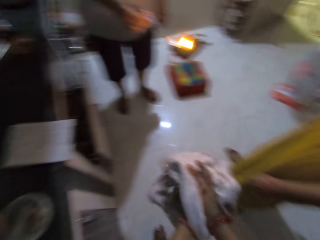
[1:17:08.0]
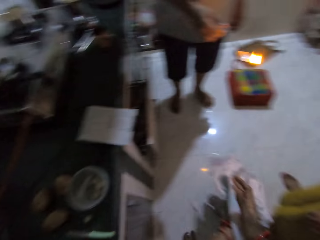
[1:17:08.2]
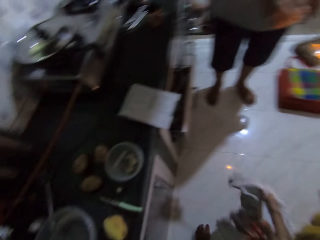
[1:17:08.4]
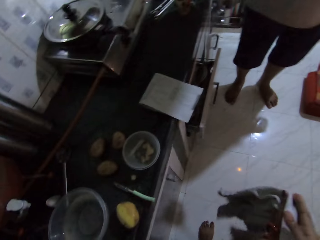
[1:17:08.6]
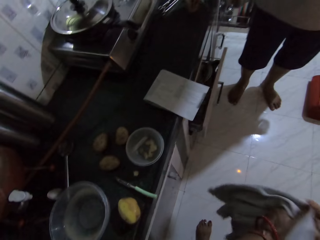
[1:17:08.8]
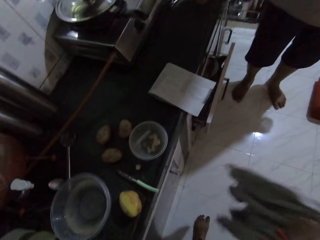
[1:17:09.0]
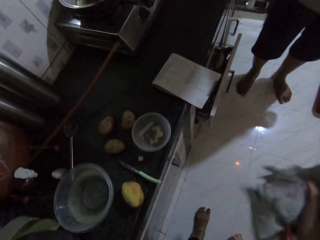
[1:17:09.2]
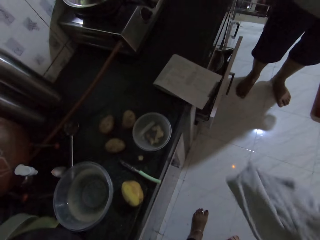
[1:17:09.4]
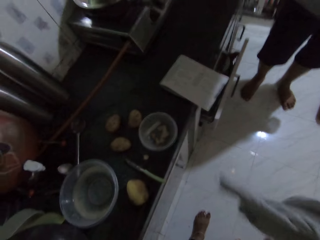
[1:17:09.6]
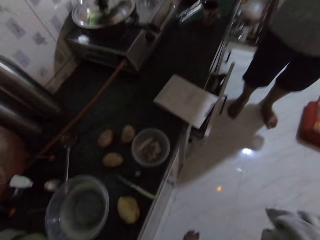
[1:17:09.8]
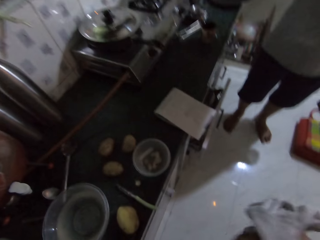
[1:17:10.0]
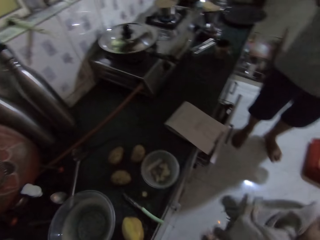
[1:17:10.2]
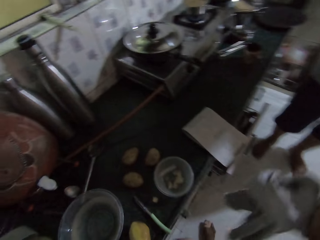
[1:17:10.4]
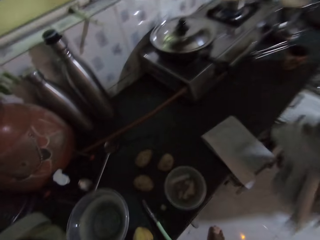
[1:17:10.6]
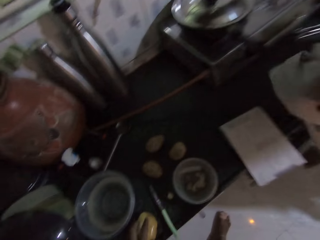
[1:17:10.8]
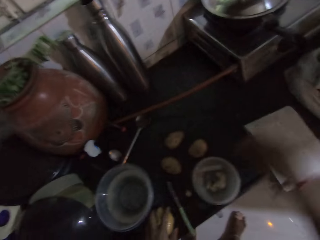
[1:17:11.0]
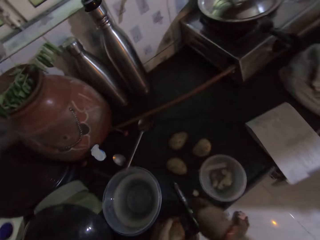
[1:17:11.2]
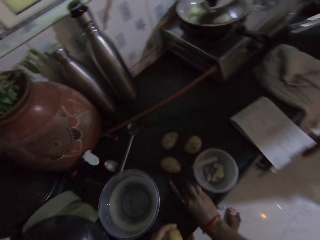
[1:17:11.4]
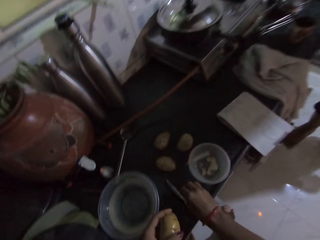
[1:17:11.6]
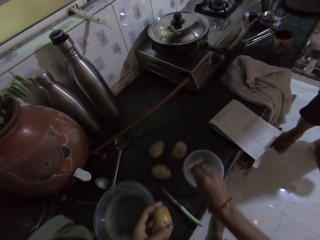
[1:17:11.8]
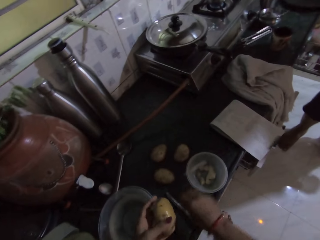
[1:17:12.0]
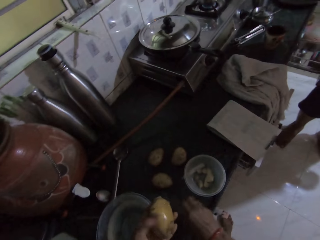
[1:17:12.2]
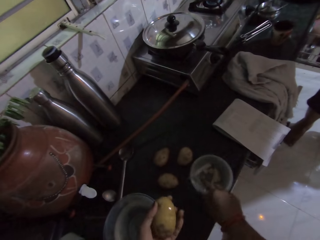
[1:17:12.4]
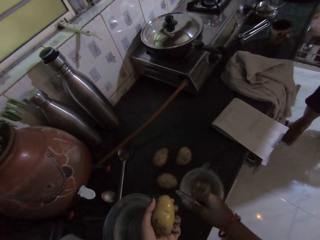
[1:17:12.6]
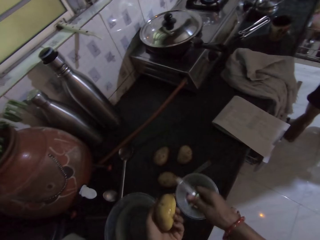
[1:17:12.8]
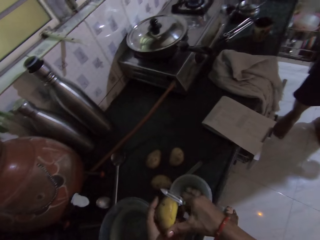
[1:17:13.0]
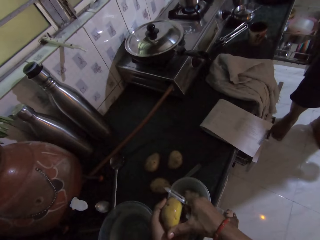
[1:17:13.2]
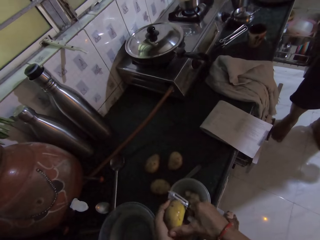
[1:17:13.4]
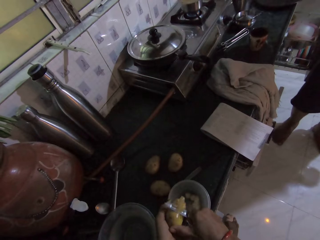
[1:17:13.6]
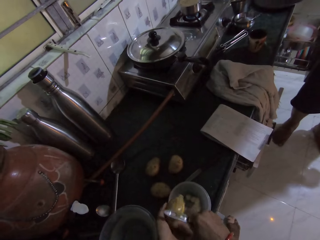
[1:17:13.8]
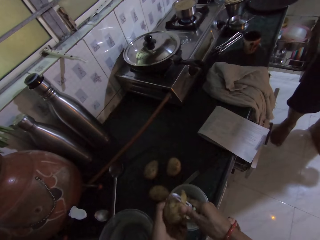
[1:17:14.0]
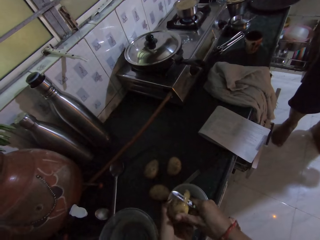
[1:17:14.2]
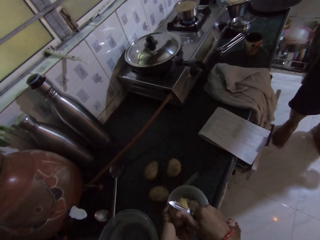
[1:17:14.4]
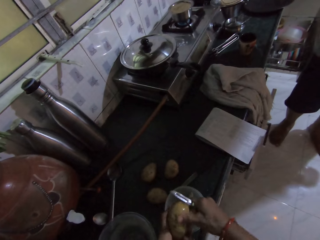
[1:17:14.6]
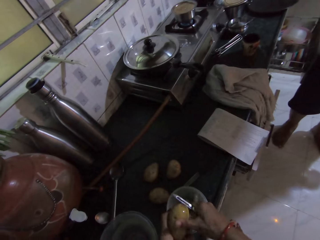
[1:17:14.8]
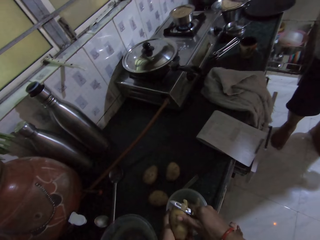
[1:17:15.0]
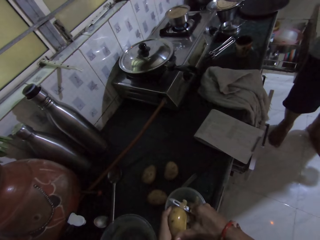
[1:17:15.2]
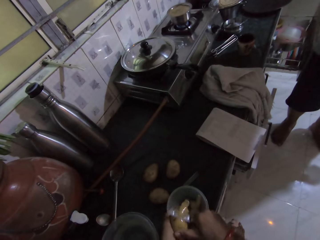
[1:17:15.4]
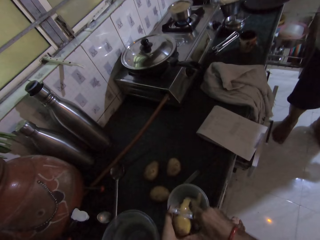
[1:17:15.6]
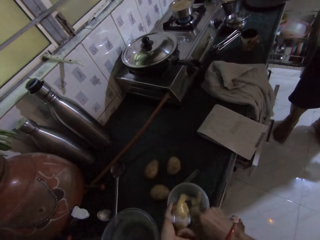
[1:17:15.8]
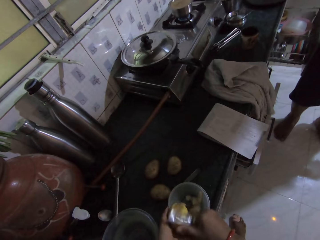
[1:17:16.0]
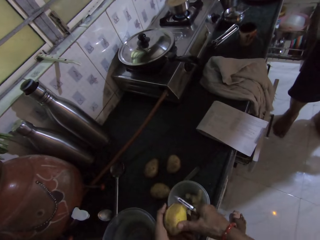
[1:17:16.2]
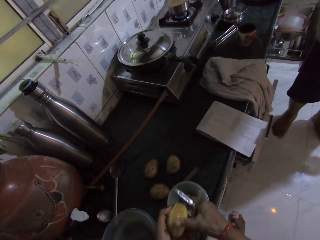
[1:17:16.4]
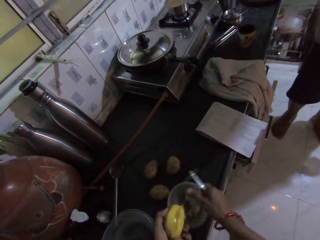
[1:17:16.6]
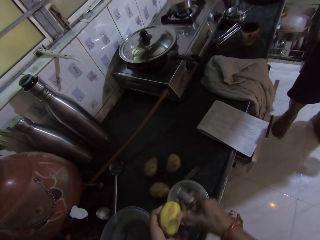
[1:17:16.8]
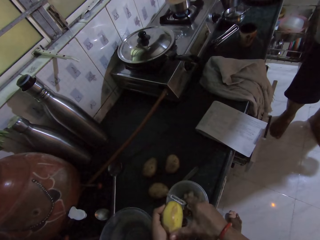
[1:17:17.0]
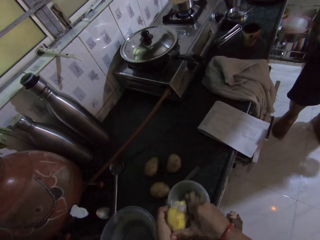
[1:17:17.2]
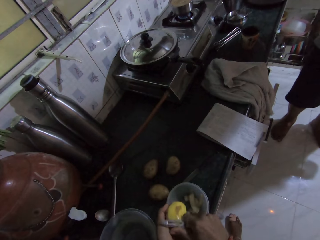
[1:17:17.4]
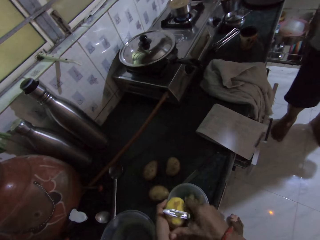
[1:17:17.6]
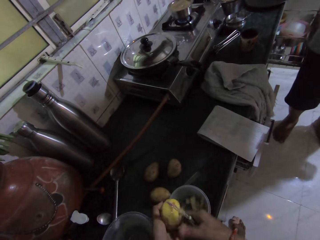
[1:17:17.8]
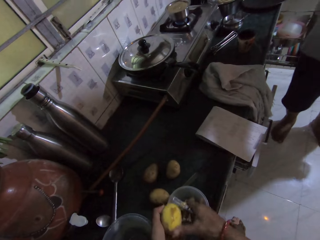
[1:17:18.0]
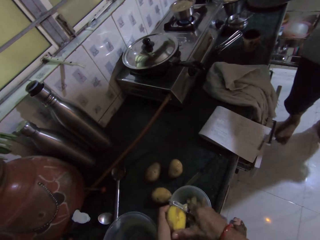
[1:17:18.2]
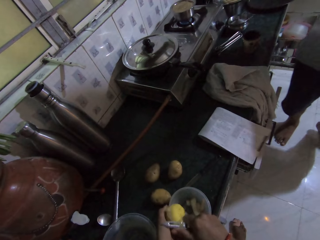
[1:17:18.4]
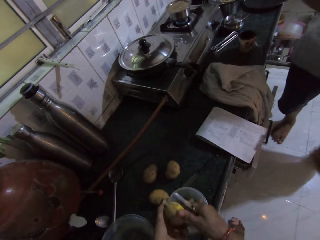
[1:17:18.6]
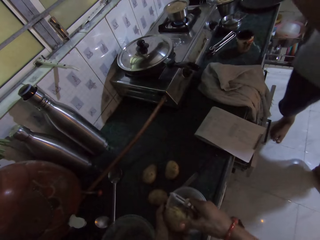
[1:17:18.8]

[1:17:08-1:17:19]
The camera wearer interacts with a person. She wipes hands with a napkin. She drops the towel on the table with her right hand. She picks a potato from the table with her left hand. She throws some potato peel on the table into a bowl with her right hand. She picks the peeler from the table with her right hand. She pulls the bowl towards her with her right hand. She peels the potato in her left hand with the peeler in her right hand.

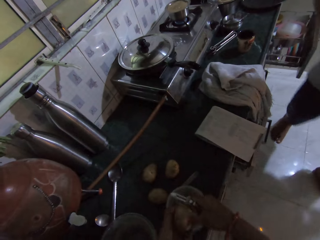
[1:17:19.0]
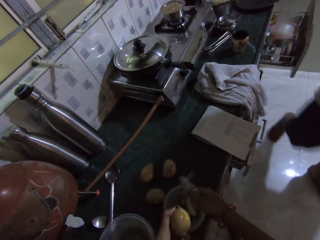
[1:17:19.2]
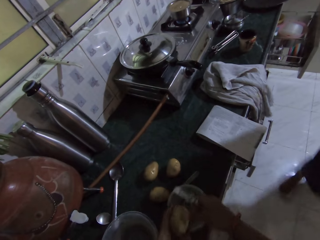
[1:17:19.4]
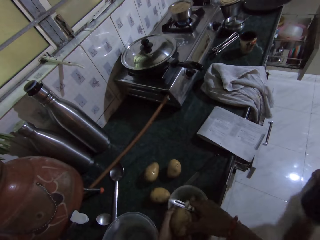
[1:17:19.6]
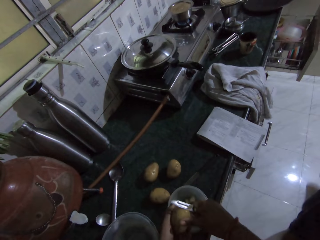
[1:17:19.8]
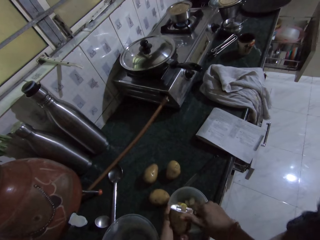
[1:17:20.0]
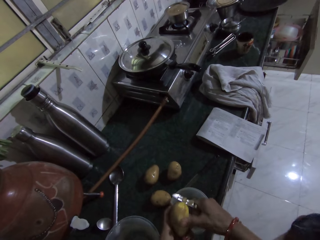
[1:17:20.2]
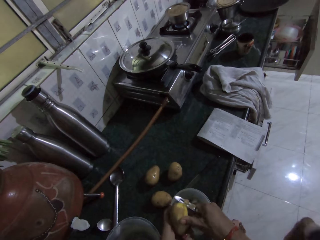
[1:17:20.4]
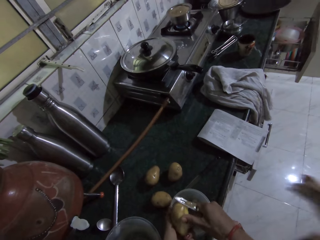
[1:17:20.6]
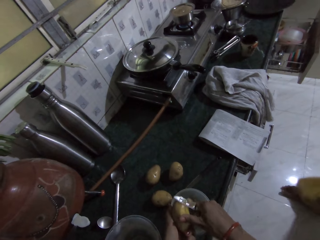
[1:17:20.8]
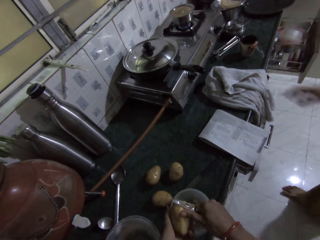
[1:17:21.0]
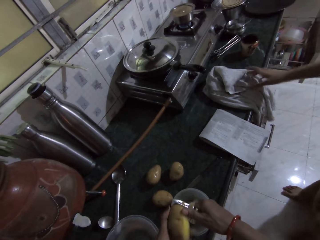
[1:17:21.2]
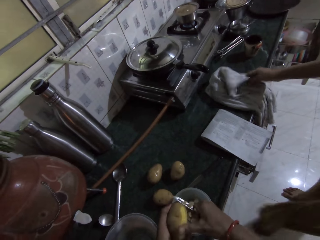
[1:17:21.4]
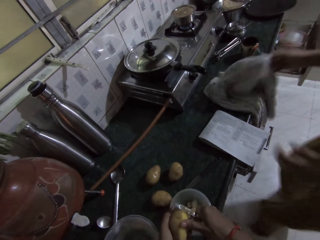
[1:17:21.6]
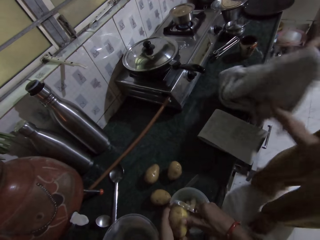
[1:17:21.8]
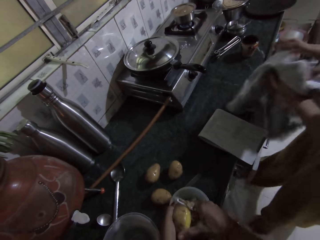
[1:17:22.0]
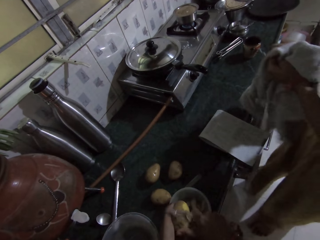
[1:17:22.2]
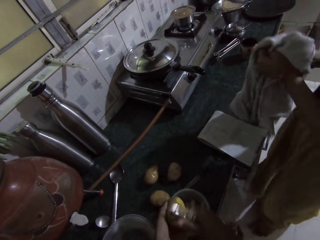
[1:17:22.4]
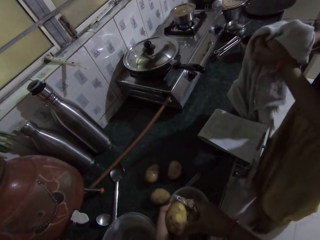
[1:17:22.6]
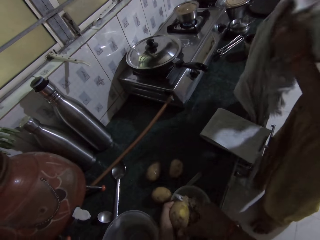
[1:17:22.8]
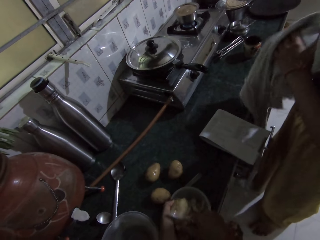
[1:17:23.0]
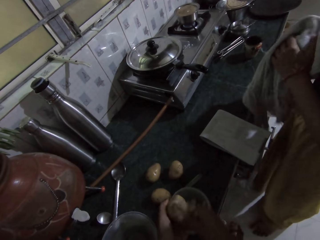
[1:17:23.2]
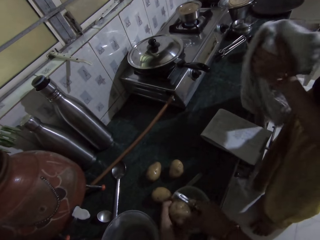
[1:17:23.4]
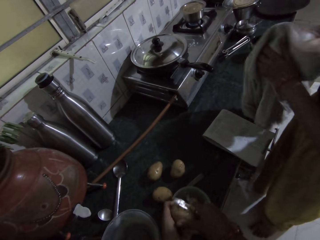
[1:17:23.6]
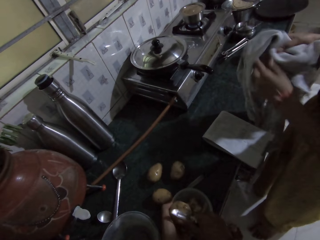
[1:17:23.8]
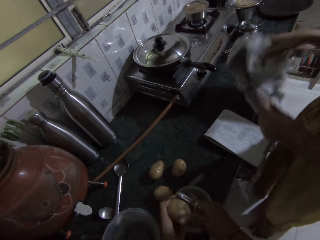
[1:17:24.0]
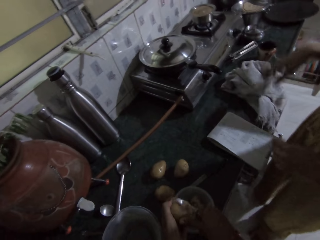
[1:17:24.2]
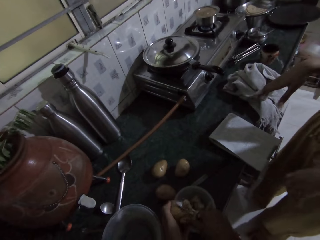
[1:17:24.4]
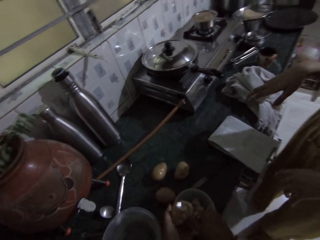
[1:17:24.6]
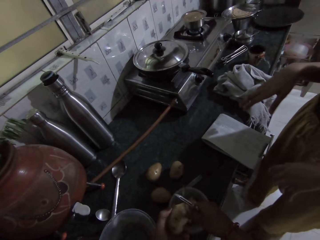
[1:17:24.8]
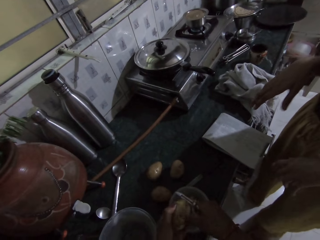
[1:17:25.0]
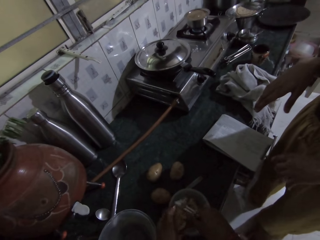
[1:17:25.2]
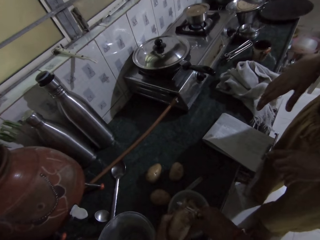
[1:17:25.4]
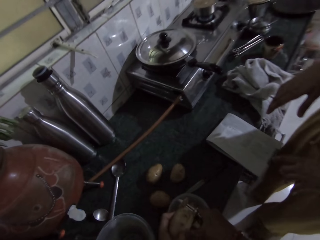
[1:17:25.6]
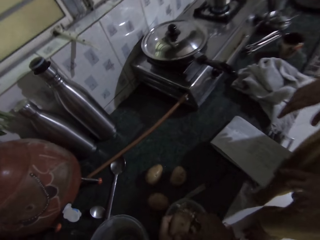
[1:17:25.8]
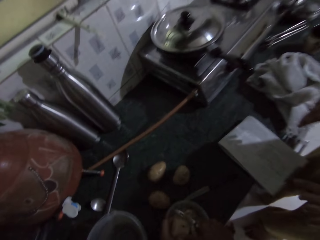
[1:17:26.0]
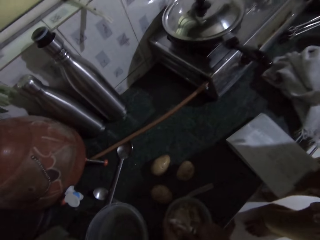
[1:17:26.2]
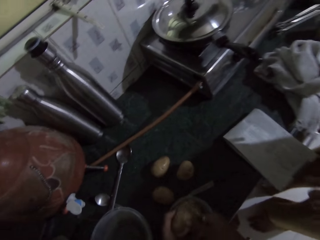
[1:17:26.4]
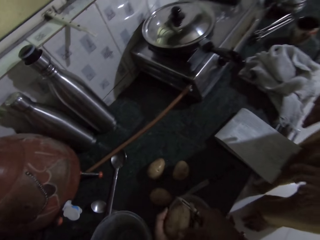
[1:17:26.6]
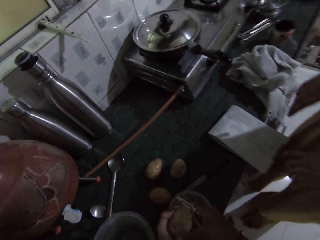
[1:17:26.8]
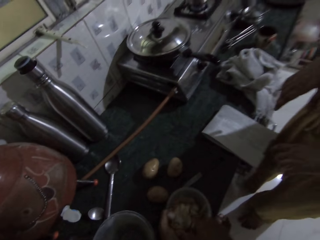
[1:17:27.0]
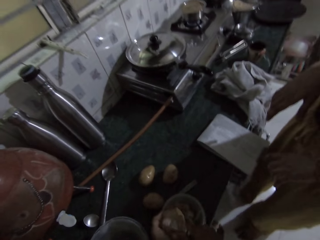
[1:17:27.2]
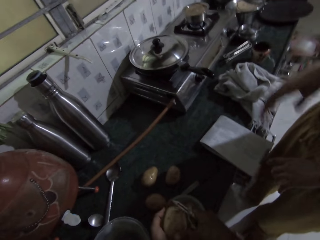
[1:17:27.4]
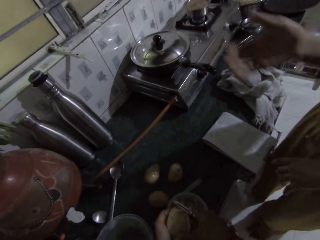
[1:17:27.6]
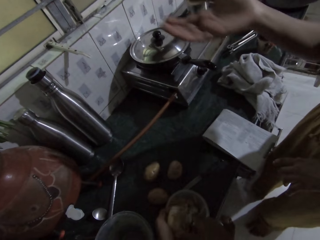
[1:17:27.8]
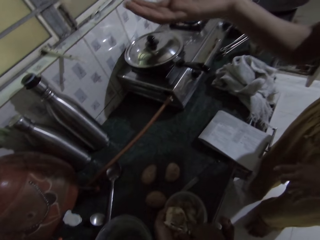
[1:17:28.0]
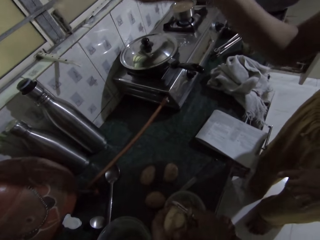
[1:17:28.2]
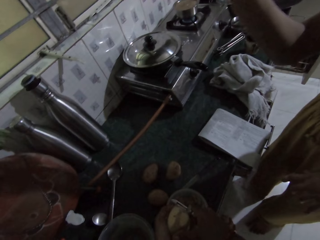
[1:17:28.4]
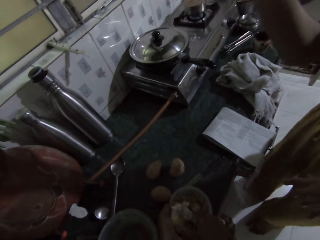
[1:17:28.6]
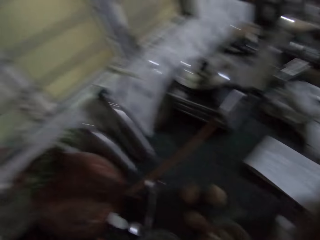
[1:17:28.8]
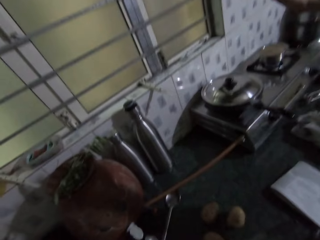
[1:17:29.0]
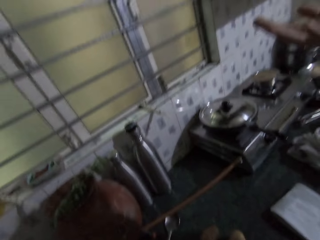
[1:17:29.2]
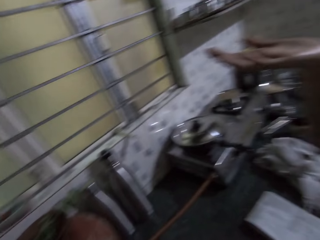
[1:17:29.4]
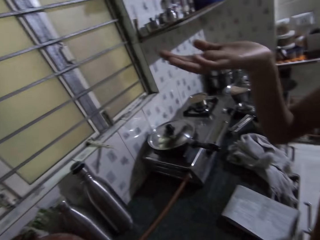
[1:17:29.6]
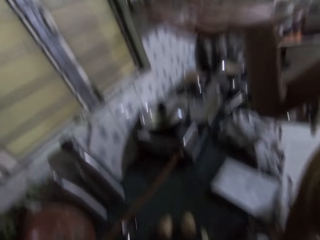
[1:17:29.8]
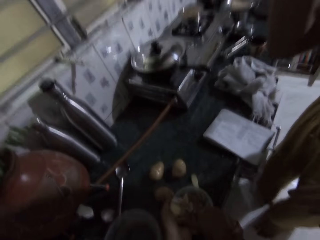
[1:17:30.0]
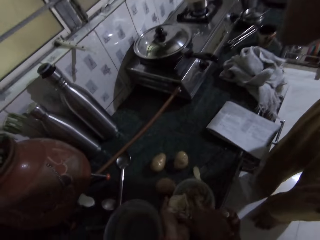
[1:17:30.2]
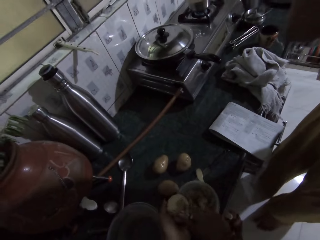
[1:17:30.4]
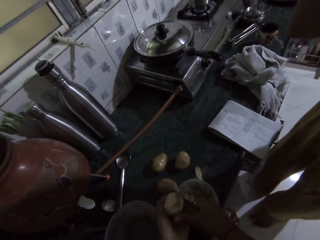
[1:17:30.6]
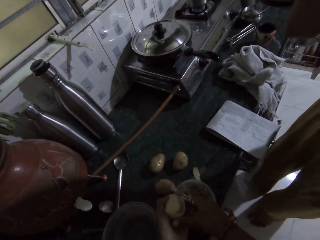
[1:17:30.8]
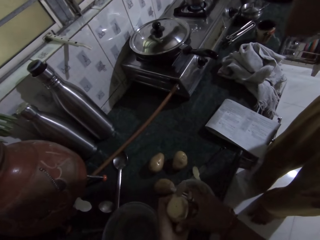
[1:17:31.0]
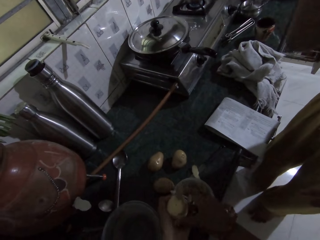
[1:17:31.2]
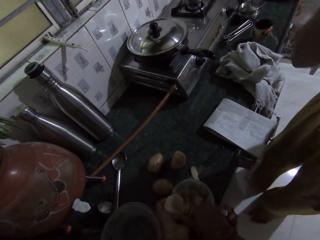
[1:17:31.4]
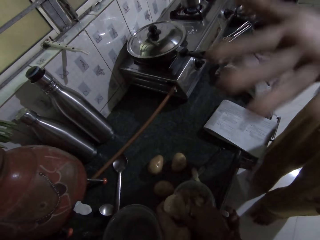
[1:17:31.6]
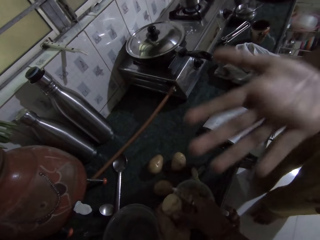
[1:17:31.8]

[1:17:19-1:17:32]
The woman picks the towel from the table with her right hand. She cleans both hands with the towel. The camera wearer converses with the woman. They peel a potato. The woman drops the towel on the table with her right hand. The camera wearer interacts with the woman. They peel a potato.
